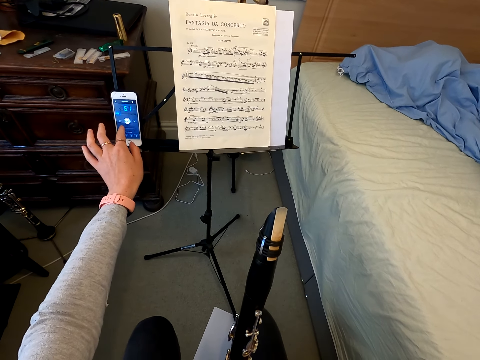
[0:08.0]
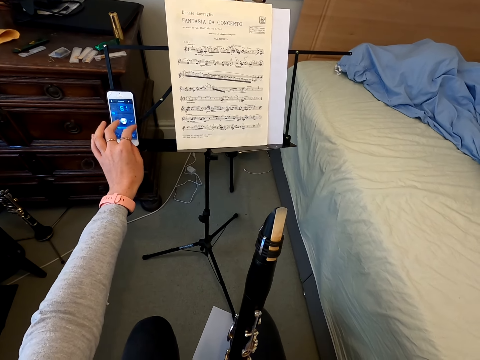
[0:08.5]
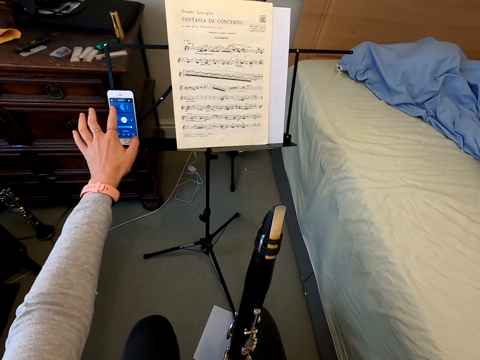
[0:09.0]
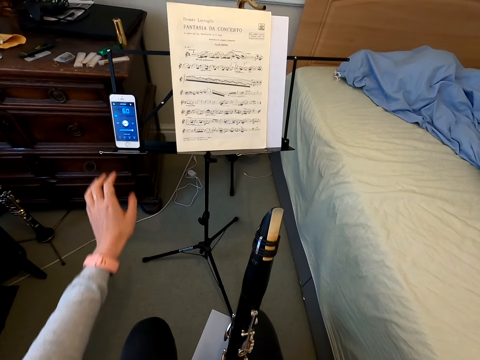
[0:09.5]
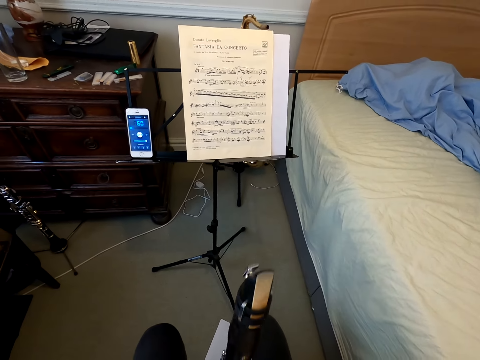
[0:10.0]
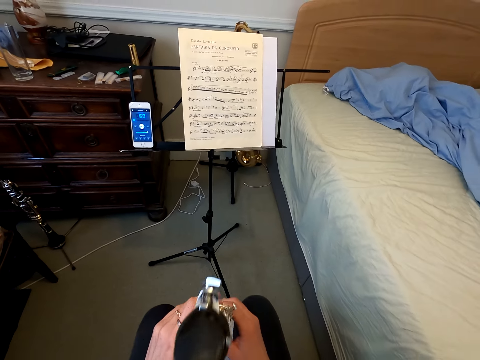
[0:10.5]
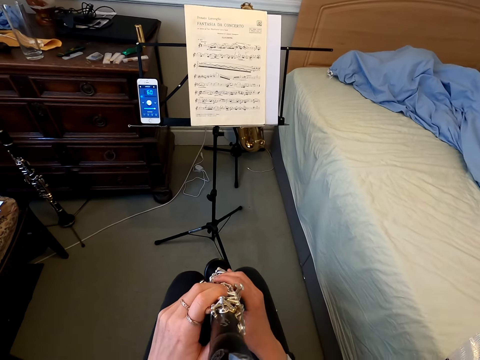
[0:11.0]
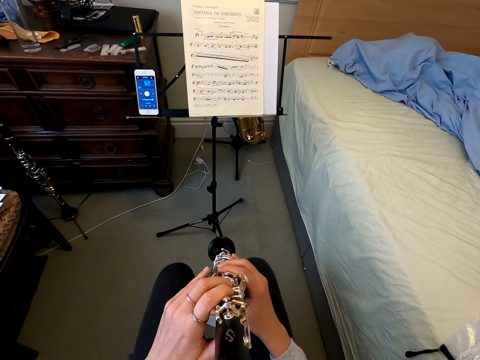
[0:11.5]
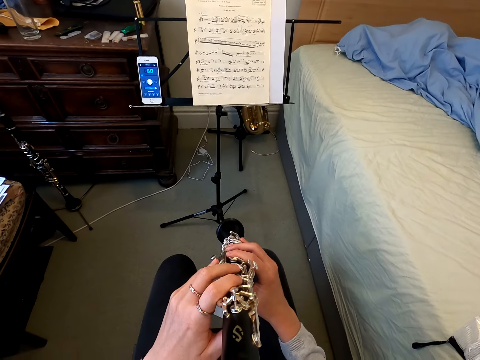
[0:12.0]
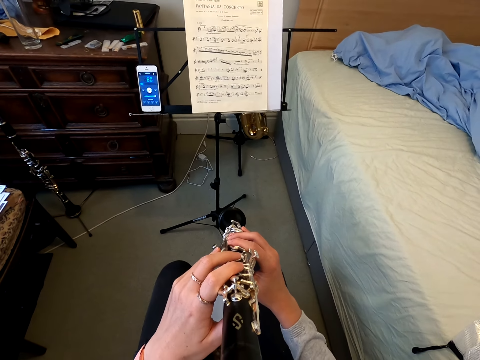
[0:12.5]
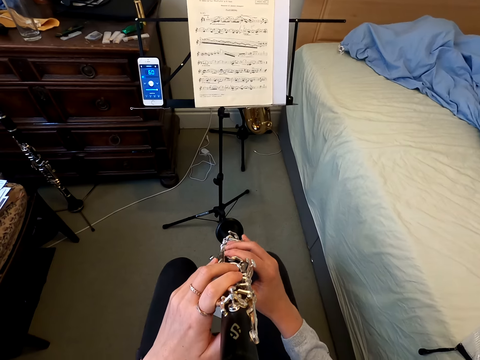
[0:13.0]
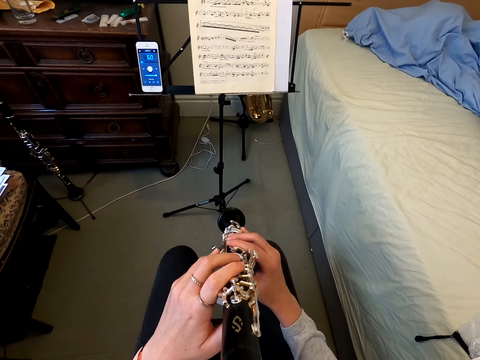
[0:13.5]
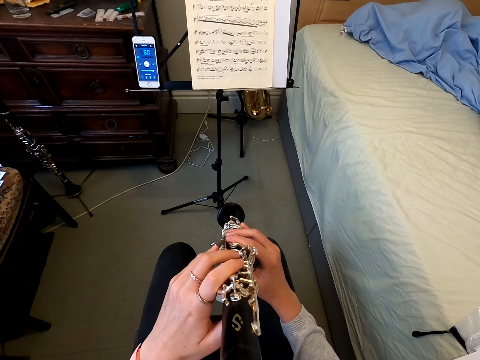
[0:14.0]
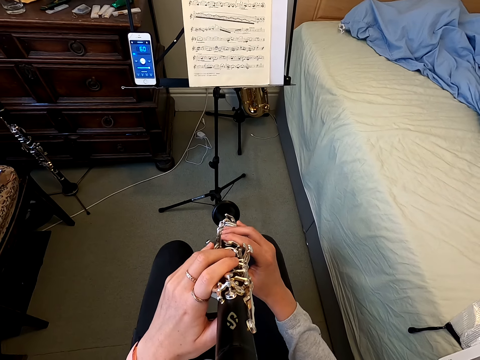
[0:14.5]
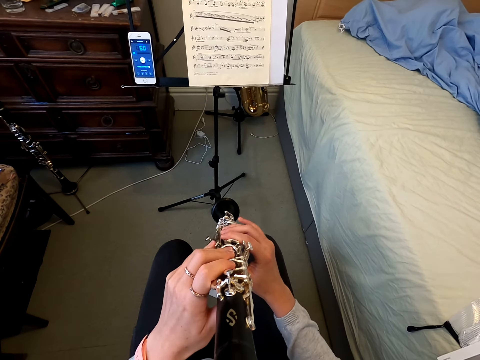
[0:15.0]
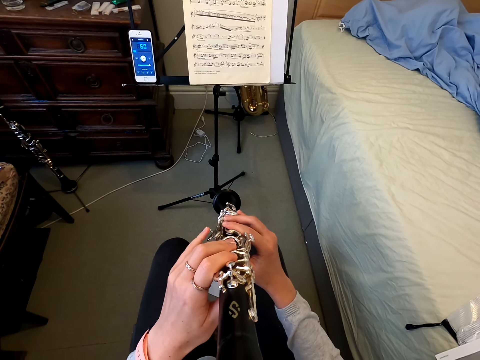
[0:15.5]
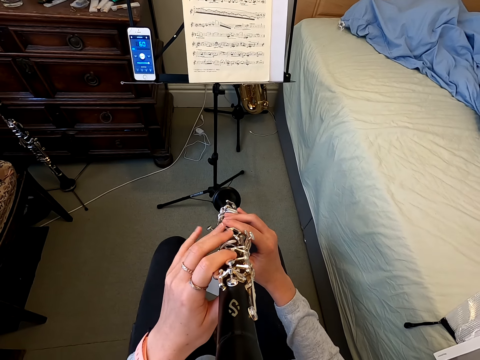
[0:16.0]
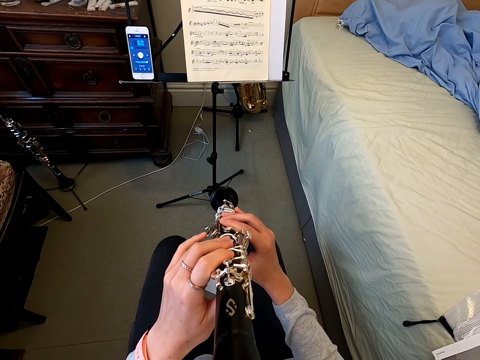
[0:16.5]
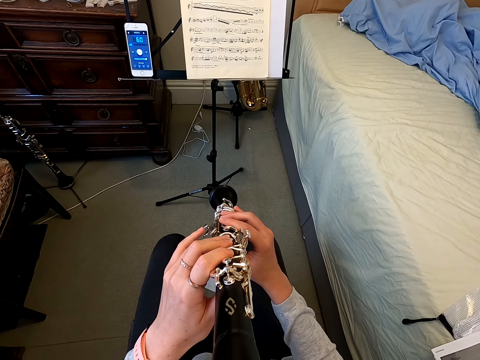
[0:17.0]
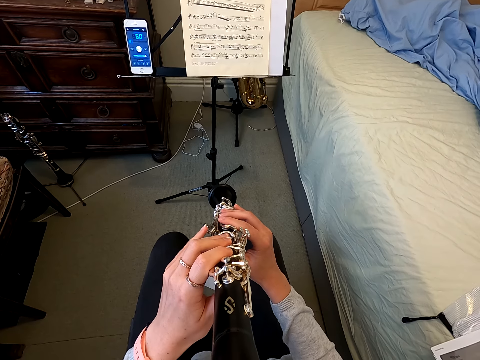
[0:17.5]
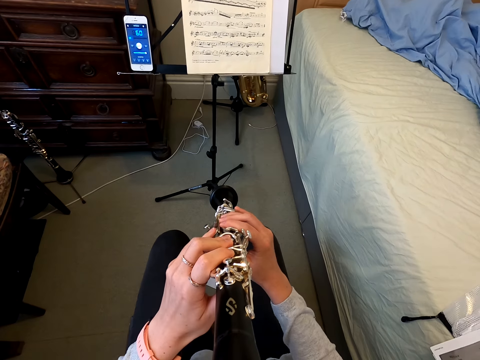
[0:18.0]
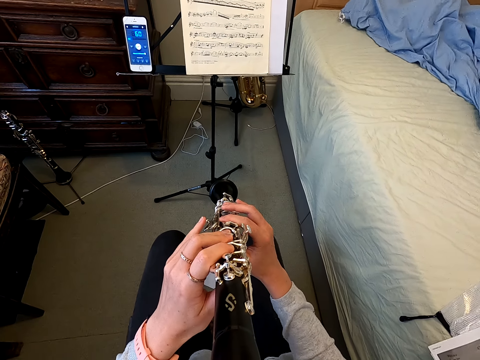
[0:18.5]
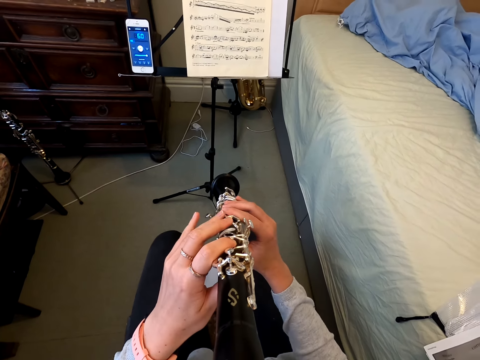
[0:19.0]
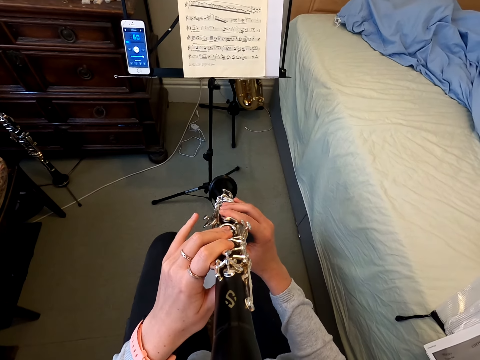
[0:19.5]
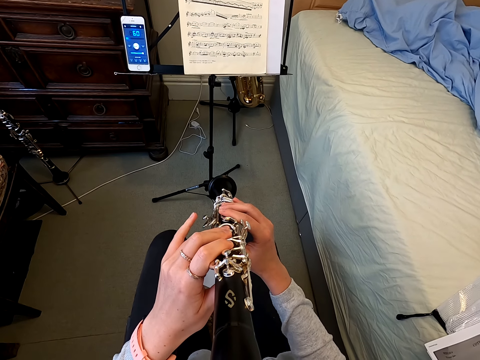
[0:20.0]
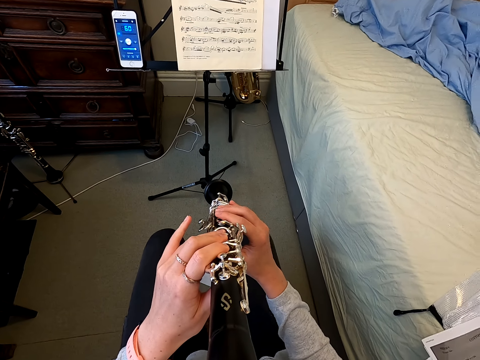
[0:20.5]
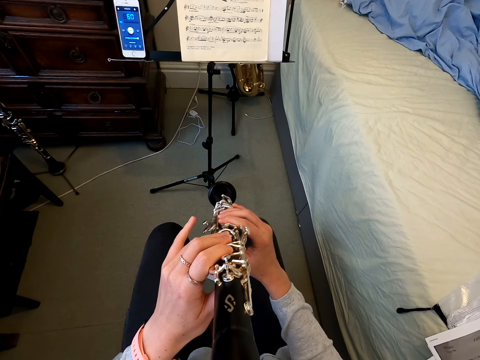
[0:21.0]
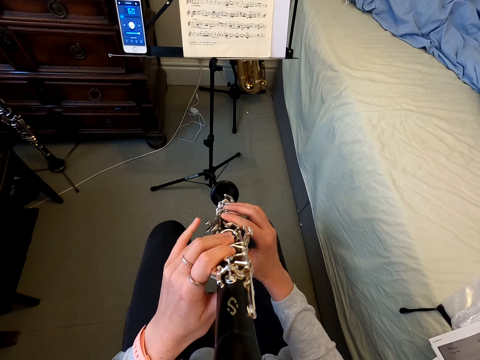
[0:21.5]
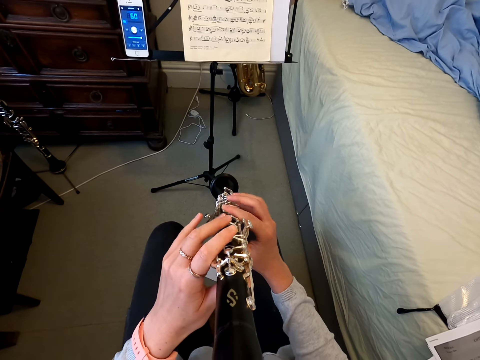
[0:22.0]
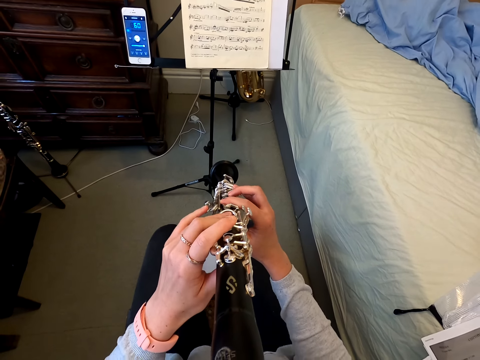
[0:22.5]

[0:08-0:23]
The camera wearer drops his hand. He plays with a reed instrument.

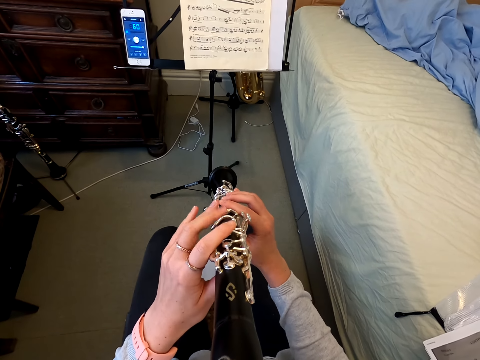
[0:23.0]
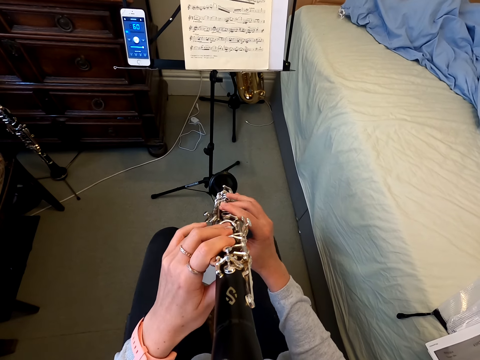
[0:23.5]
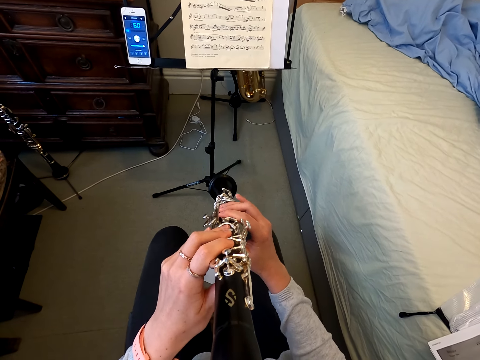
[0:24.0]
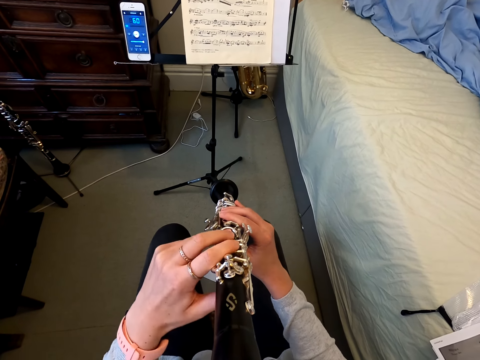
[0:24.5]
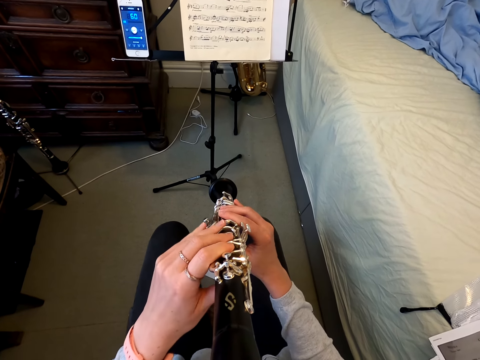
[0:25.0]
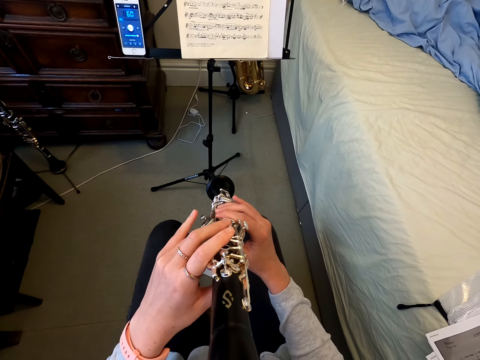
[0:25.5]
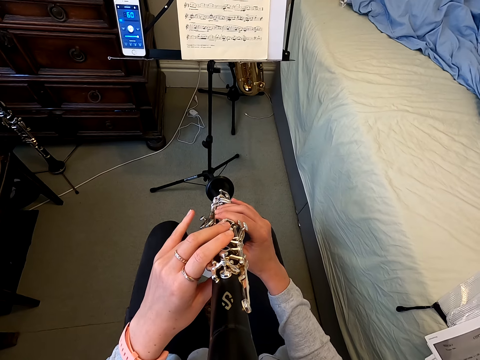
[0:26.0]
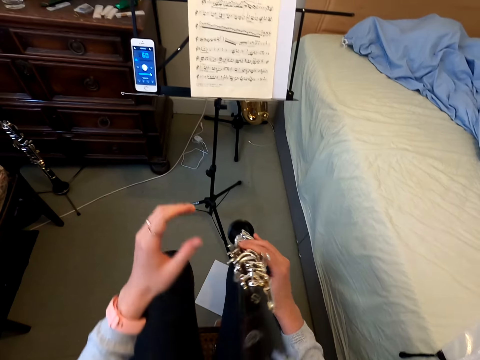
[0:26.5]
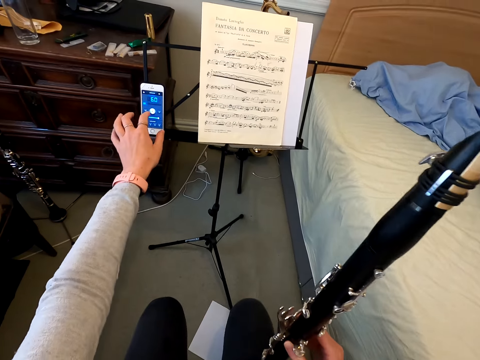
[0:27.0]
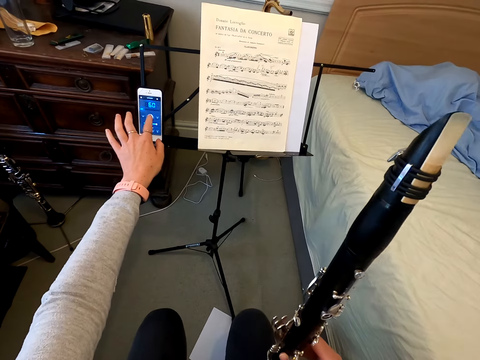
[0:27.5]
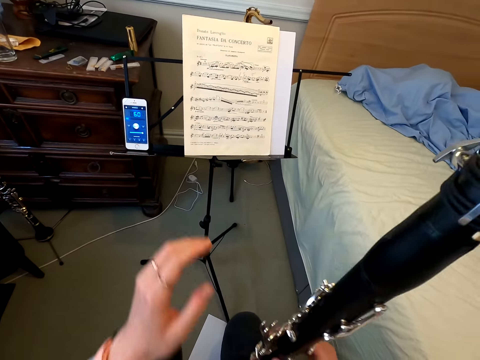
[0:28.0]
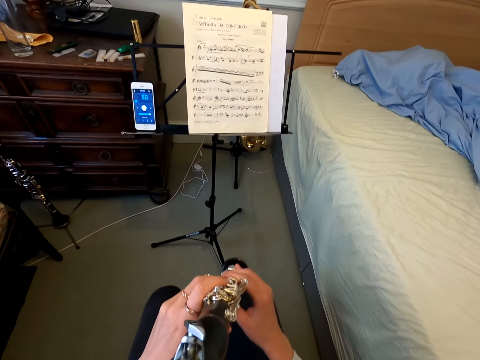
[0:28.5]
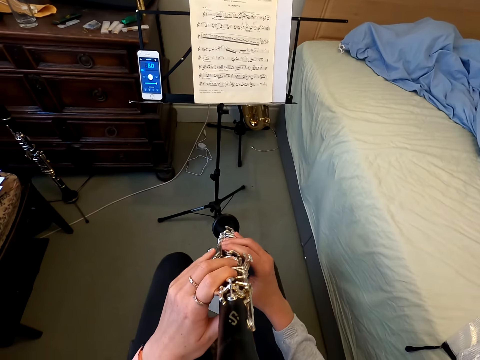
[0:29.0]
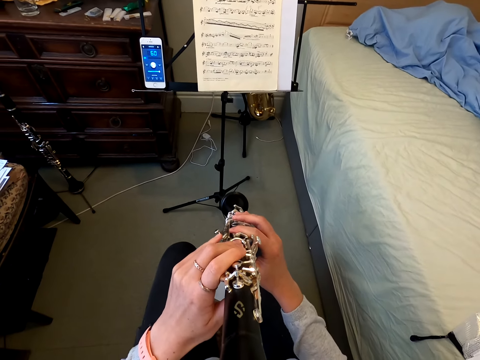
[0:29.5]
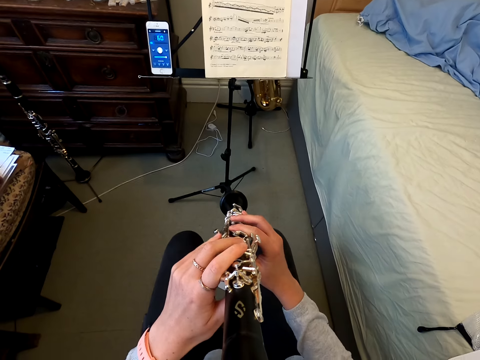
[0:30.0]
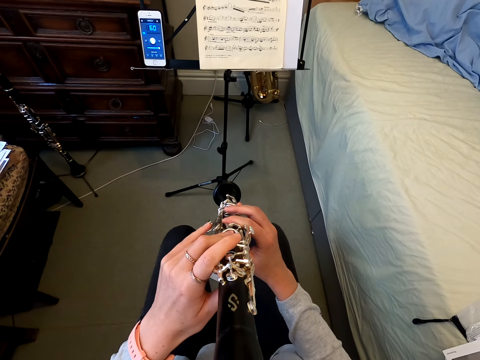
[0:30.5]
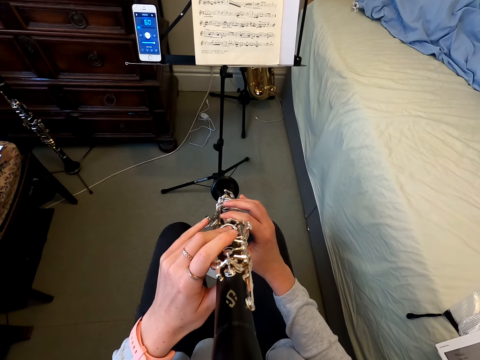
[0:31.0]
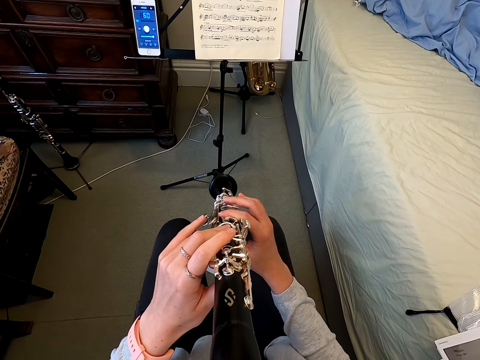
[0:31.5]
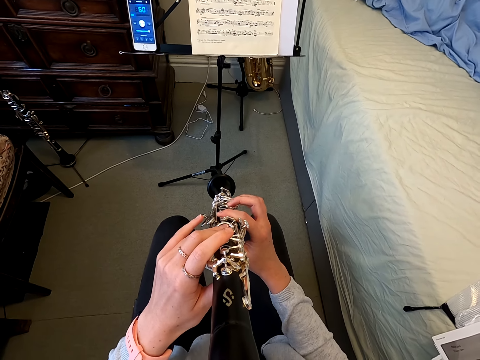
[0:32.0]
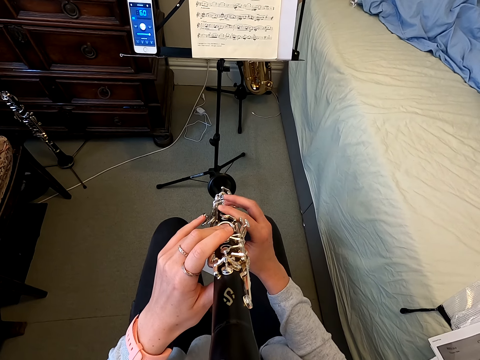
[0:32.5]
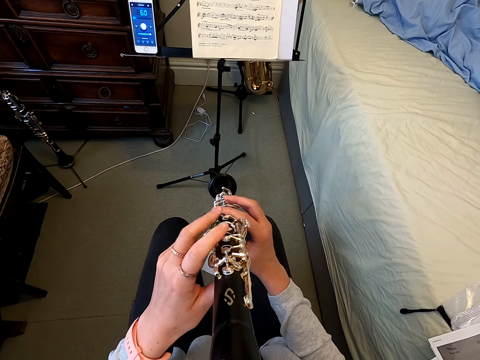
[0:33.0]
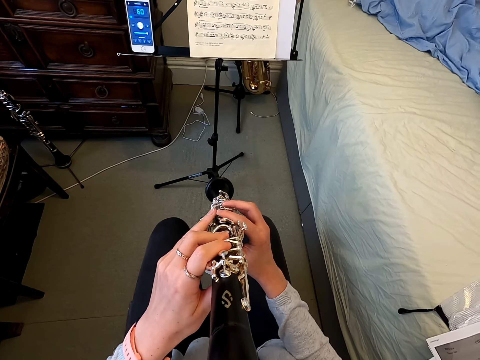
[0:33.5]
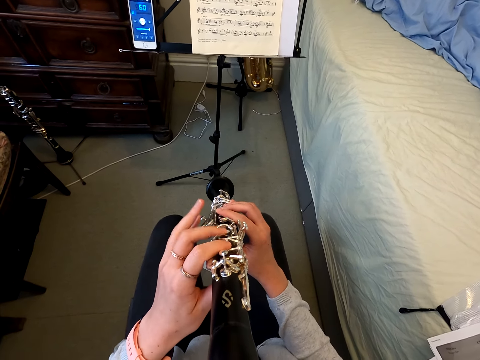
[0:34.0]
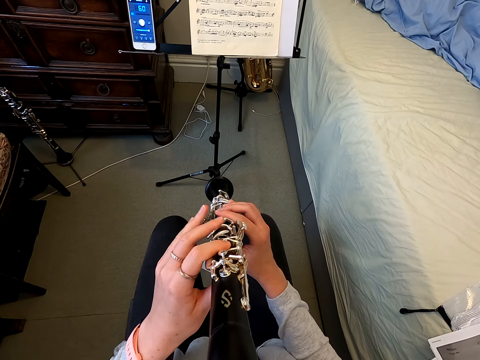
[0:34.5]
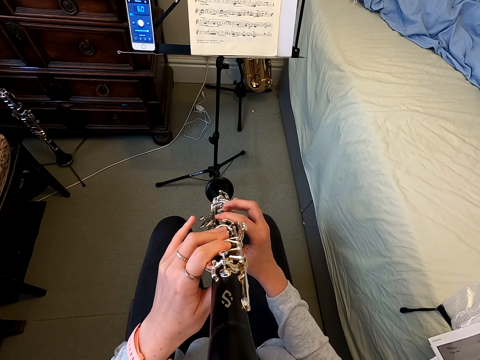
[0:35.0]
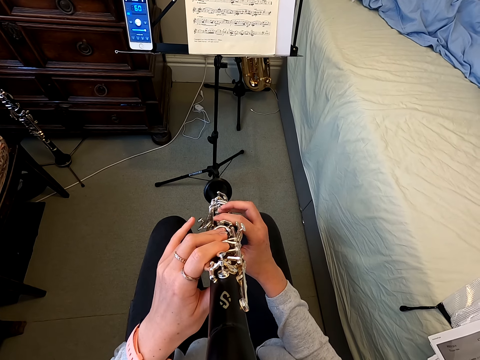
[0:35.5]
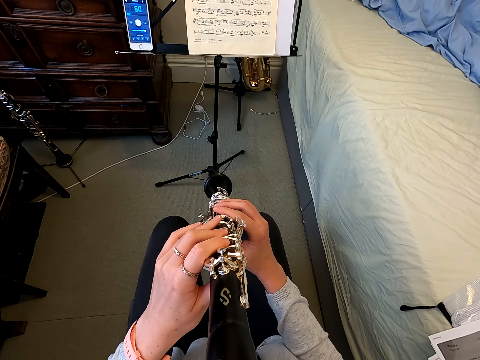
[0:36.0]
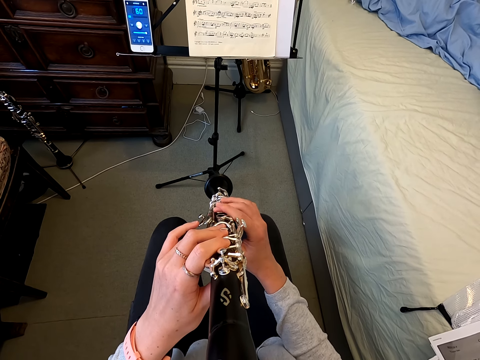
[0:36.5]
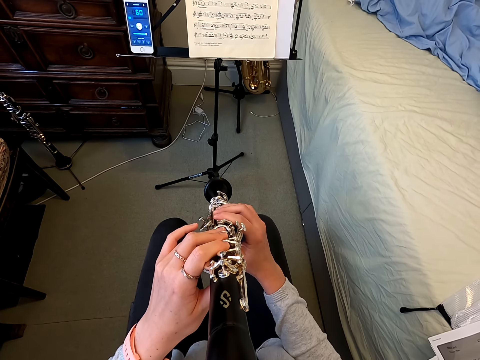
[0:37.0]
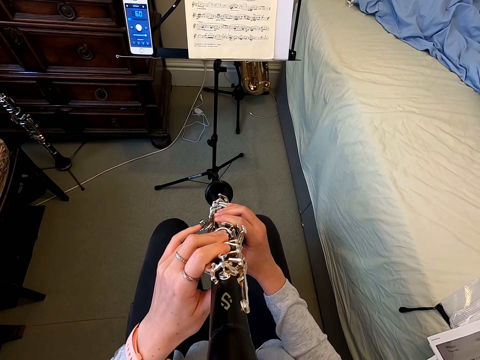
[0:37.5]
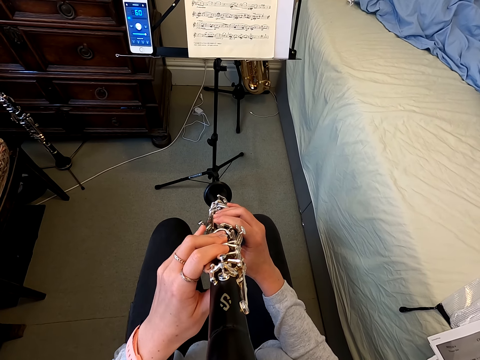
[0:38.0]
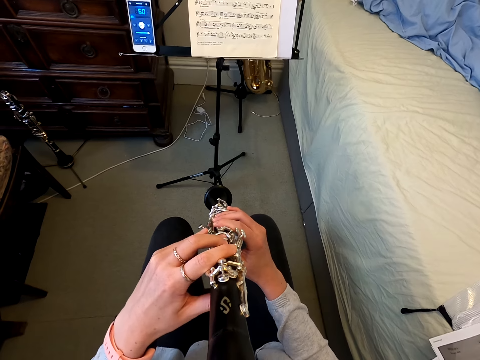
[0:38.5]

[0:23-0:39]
The camera wearer lifts the flute. They tap on the phone. They hold a reed instrument and play with the reed instrument.
